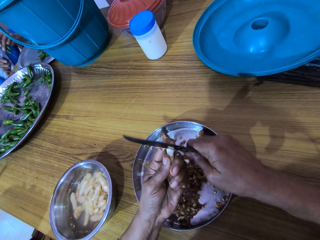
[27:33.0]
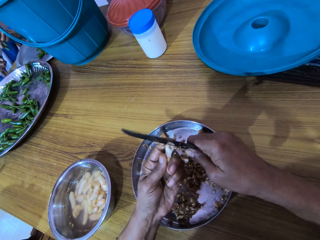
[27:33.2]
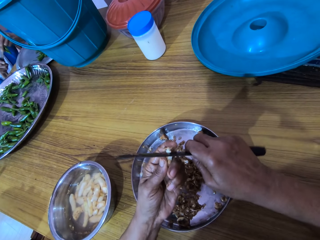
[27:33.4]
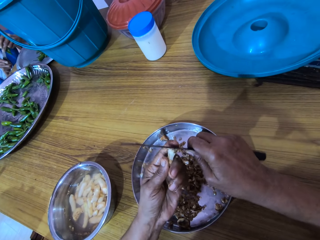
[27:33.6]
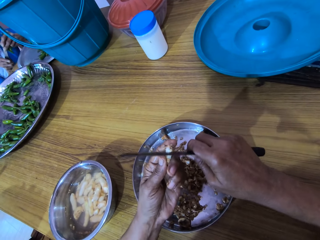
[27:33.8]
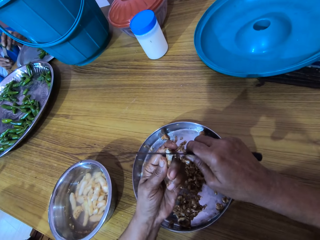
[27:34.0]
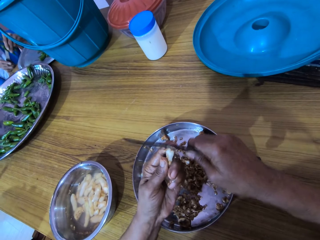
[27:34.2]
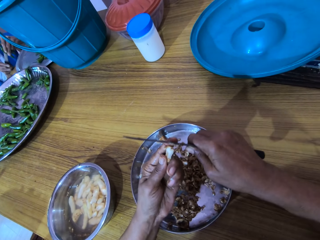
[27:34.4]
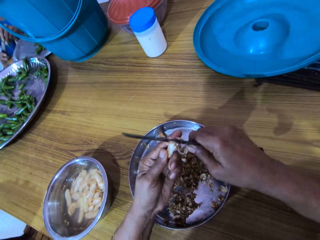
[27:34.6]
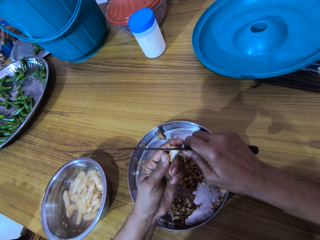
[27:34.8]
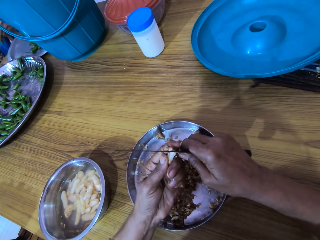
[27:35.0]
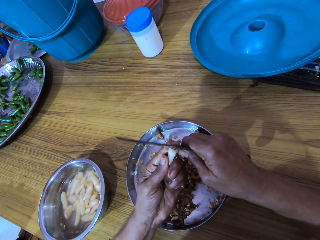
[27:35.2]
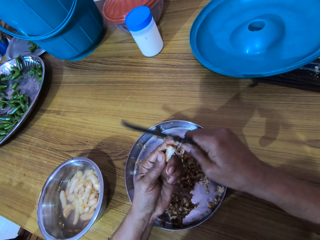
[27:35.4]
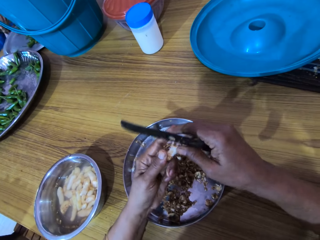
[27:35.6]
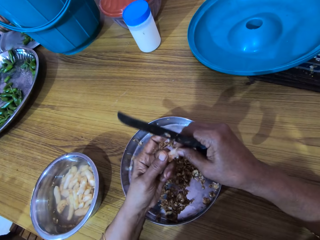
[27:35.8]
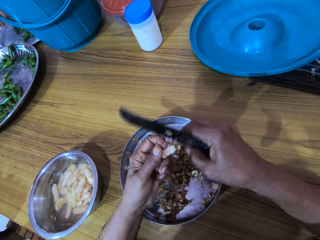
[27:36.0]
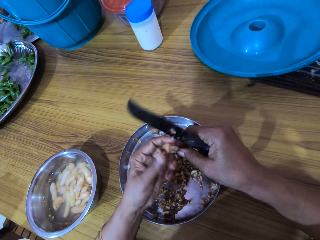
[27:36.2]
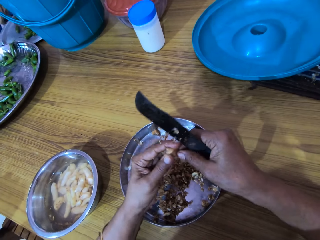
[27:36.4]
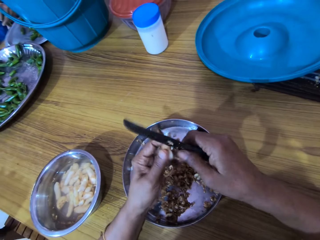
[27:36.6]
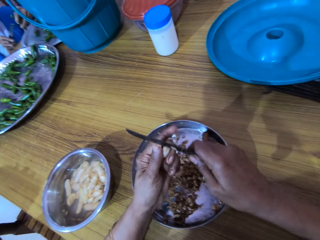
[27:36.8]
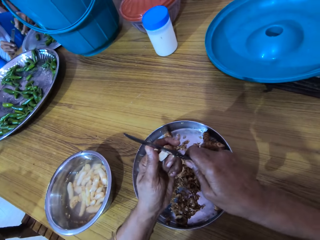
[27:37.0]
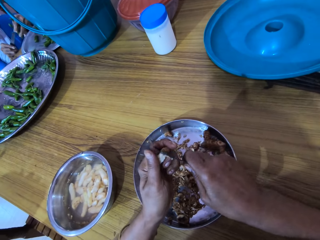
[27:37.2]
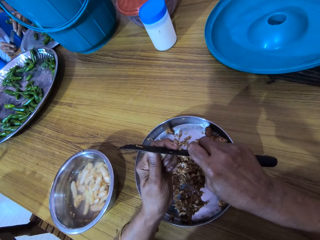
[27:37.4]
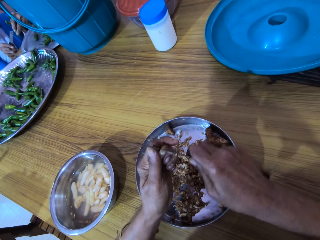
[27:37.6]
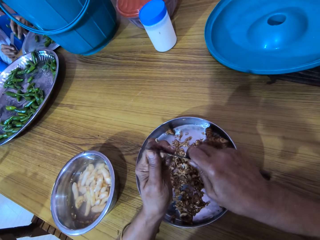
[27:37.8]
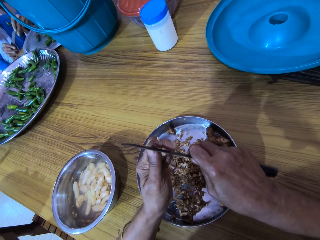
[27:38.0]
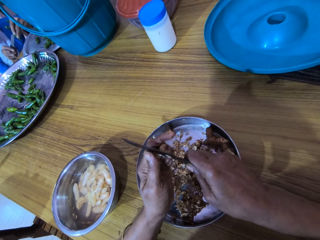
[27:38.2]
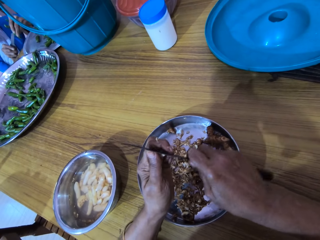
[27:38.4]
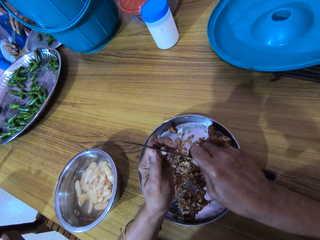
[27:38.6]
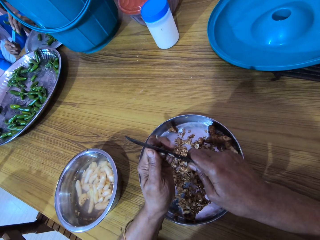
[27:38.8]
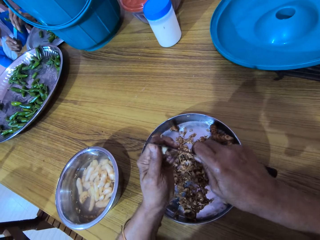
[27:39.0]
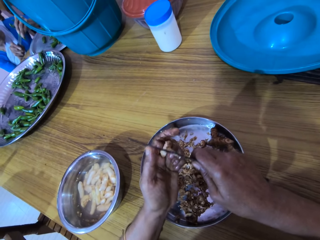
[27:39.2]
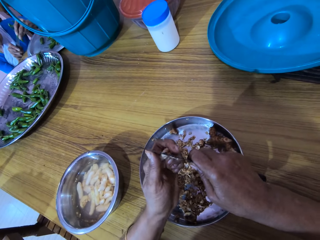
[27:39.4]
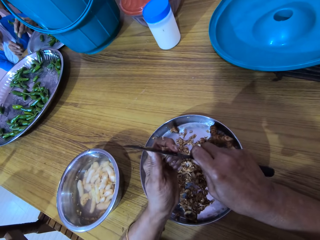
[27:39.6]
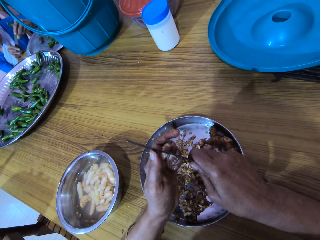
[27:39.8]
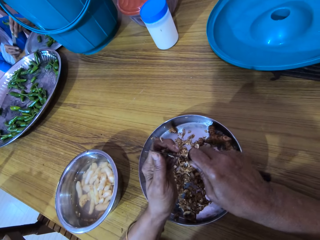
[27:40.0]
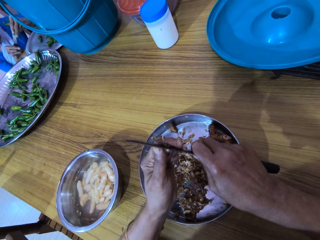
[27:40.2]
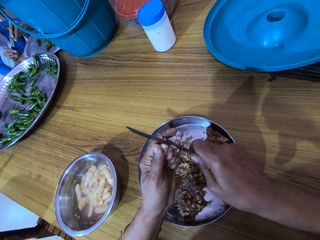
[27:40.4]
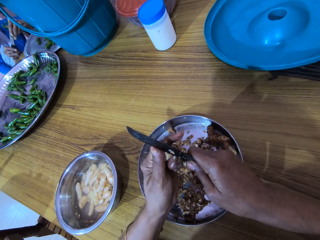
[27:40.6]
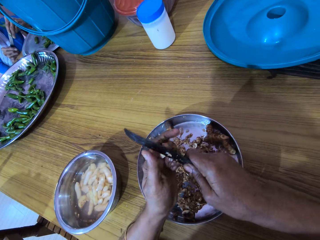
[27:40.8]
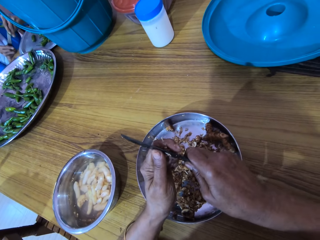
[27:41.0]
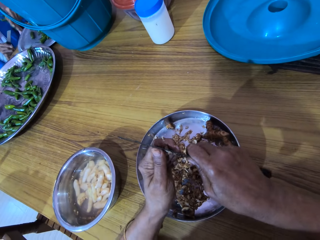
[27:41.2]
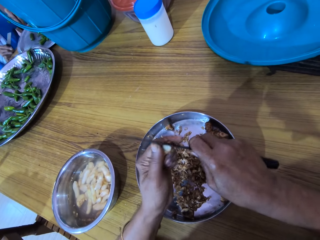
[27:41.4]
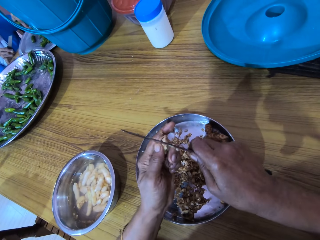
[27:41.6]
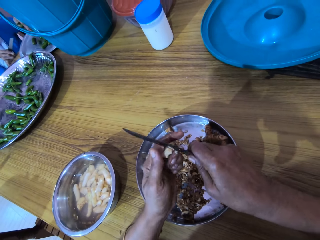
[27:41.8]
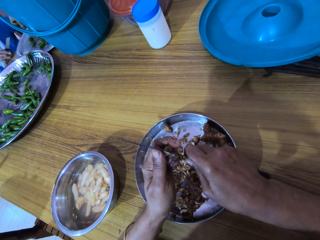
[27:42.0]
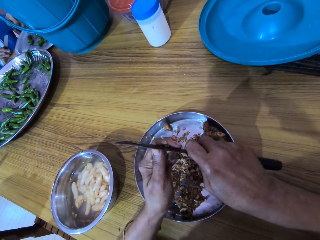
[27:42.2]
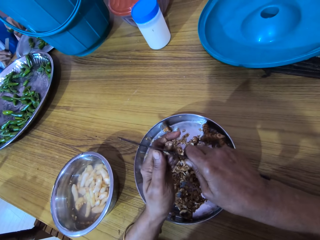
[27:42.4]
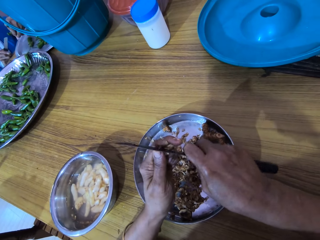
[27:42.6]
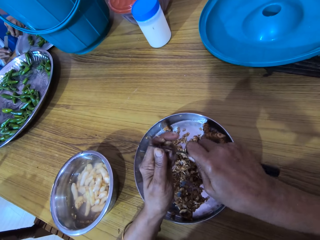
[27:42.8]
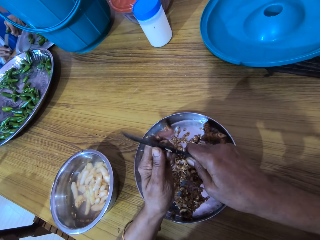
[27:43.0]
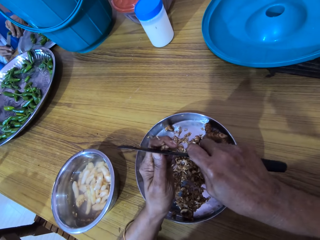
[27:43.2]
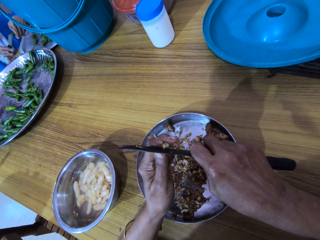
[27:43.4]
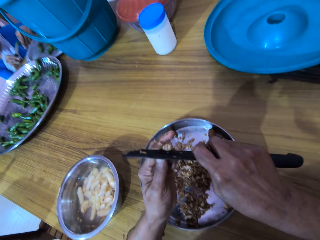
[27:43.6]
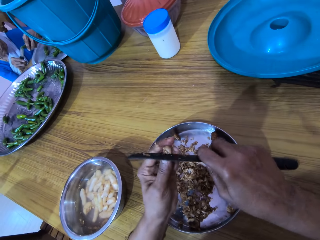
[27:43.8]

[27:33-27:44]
The woman drops the green pepper in her left hand in the tray on the table. The woman cuts the green pepper in her left hand with the knife in her right hand. The woman drops the green pepper in her left hand in the tray on the table.

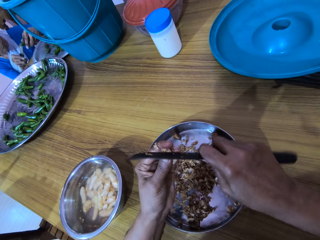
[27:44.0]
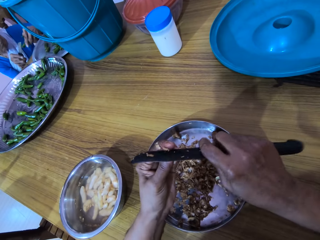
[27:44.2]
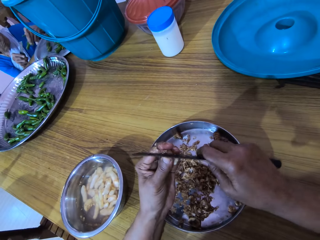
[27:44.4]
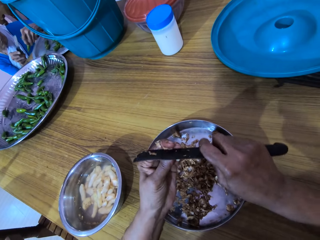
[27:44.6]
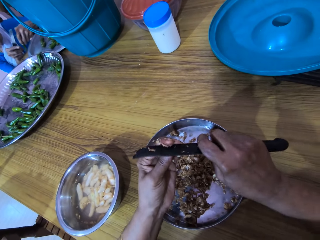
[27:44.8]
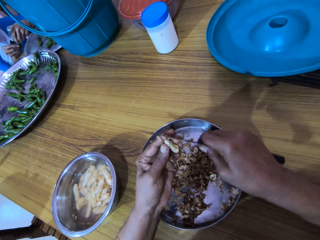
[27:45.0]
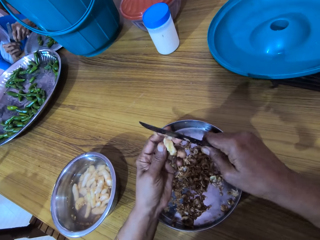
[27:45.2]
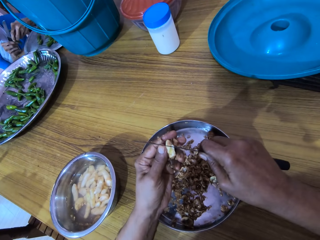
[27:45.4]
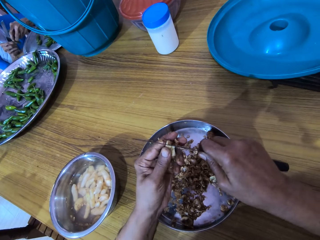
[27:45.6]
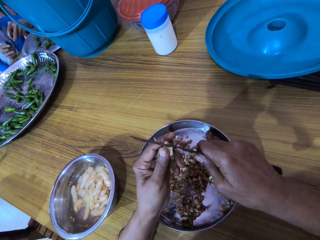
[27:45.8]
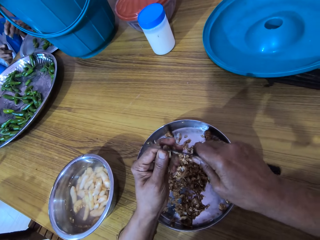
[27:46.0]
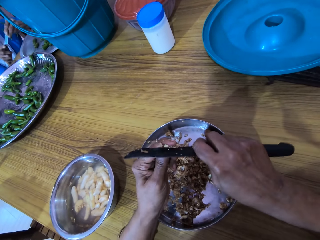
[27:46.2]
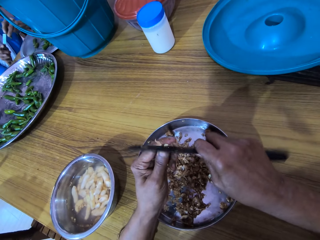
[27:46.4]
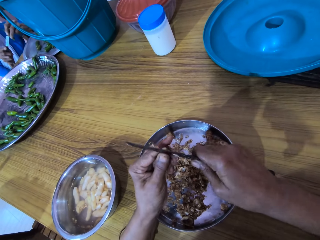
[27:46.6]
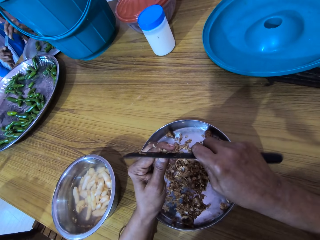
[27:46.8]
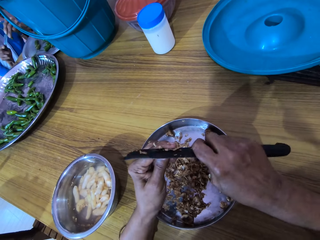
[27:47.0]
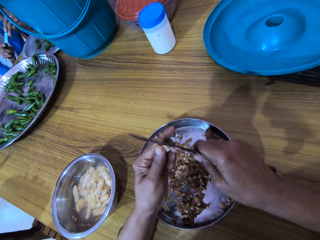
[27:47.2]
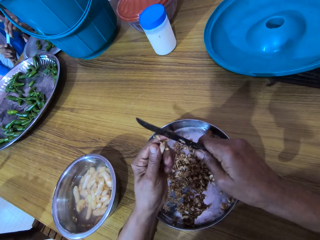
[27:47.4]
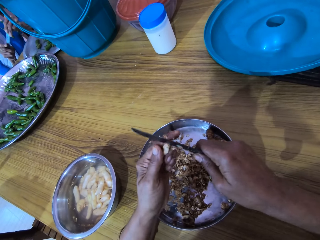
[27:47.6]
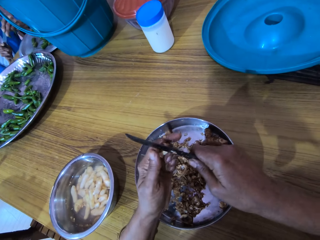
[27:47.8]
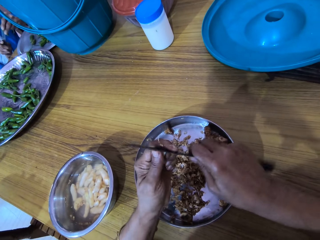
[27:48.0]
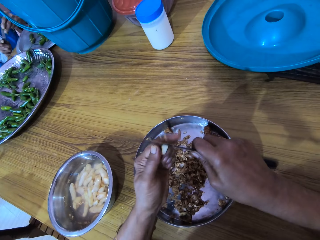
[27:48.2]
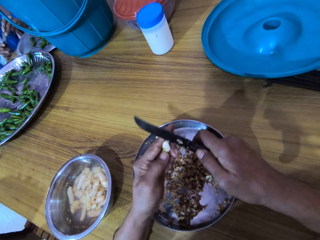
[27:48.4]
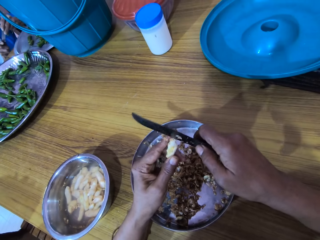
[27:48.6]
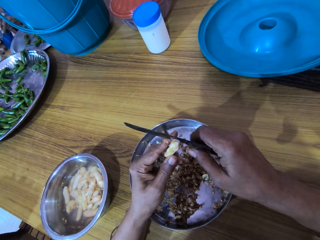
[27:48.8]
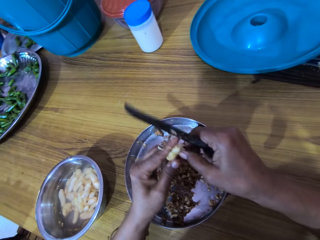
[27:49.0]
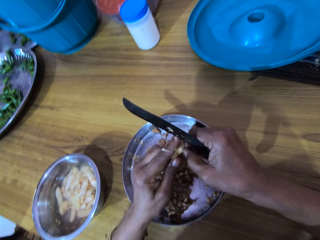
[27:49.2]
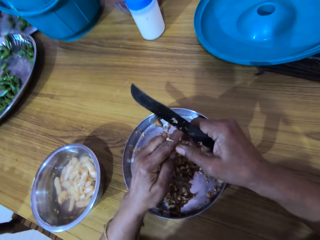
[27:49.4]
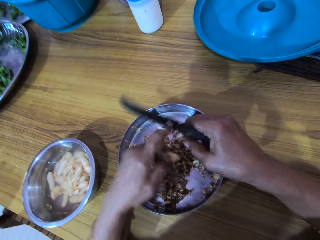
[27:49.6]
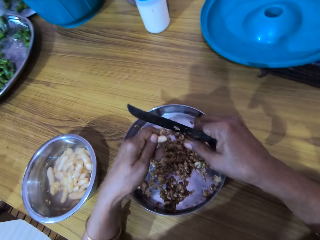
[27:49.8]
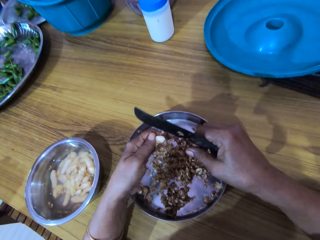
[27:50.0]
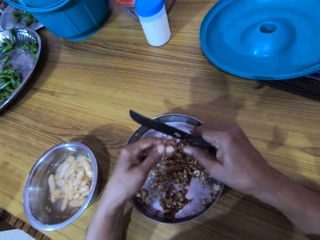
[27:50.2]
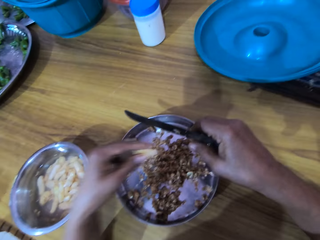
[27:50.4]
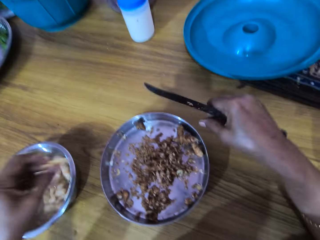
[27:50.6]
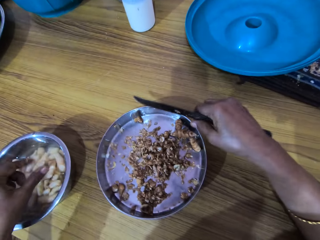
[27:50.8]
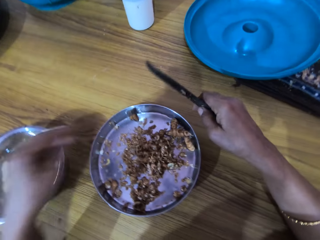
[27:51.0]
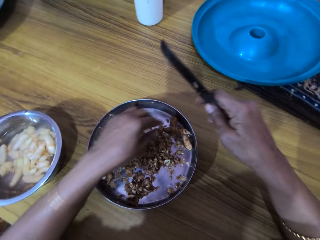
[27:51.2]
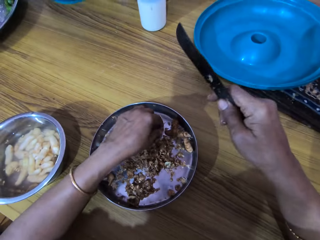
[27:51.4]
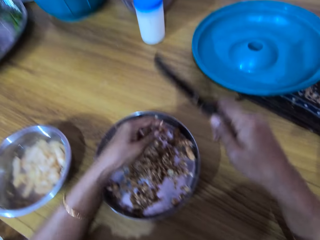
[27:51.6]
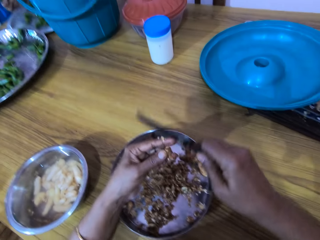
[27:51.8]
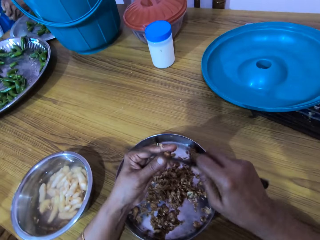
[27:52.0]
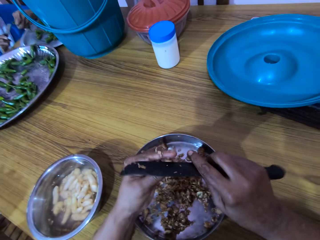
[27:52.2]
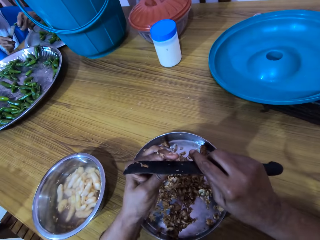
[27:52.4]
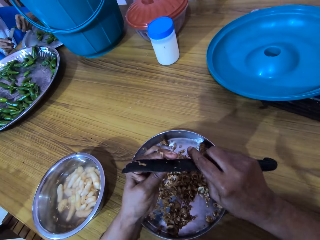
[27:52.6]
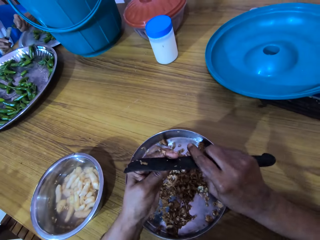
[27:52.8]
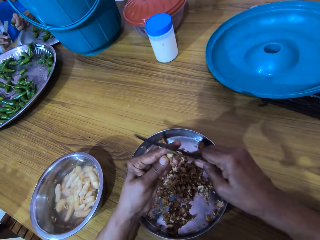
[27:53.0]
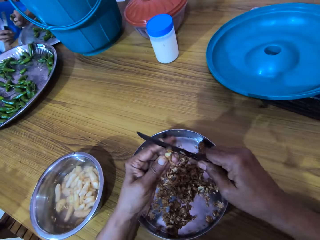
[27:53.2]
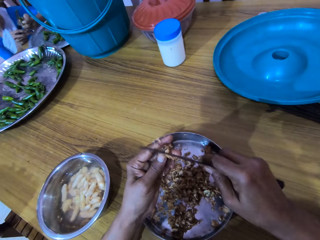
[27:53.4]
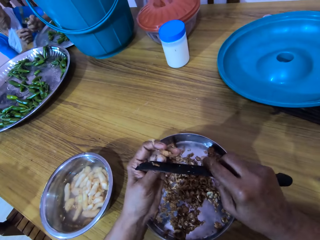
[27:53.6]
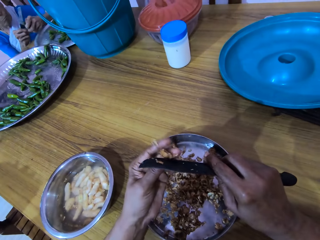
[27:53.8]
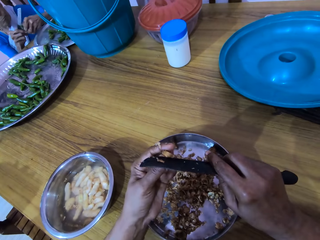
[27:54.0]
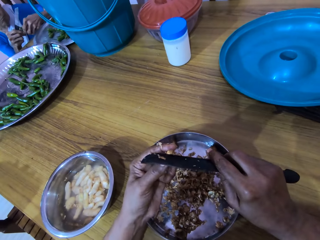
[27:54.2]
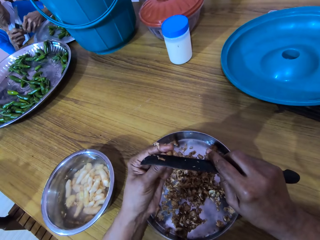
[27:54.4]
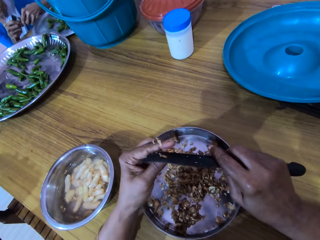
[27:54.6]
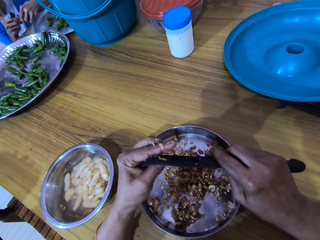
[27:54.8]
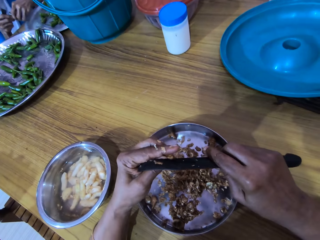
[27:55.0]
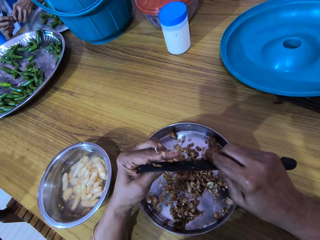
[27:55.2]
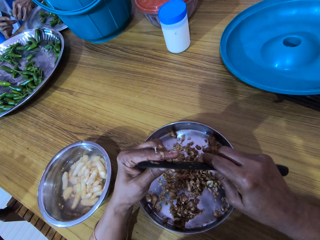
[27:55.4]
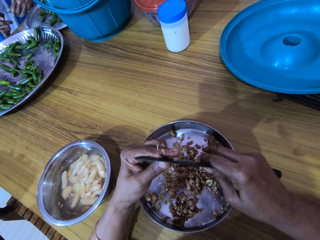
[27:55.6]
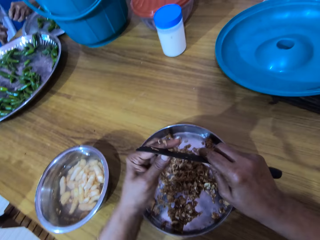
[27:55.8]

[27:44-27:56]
The woman holds the green pepper with both hands. The woman cuts the green pepper in her left hand with the knife in her right hand. The camera wearer drops the ginger in her left hand in the bowl of water on the table. She picks a ginger from the bowl on the table with her left hand. She cuts the ginger in her left hand with the knife in her right hand. She peels the ginger. The woman holds the green pepper with both hands.
